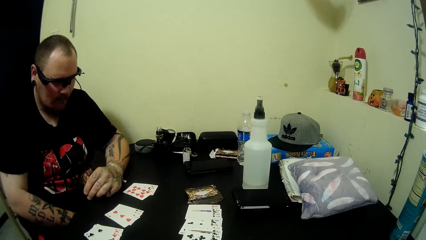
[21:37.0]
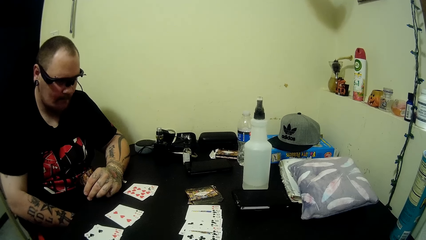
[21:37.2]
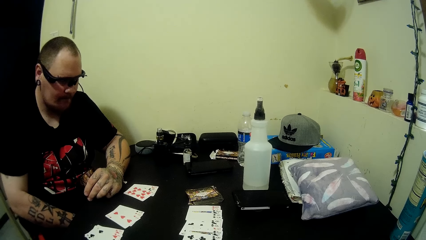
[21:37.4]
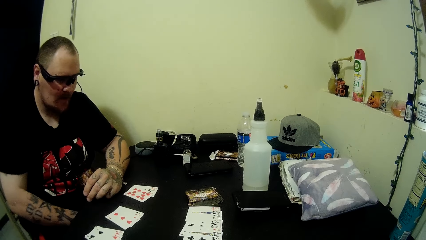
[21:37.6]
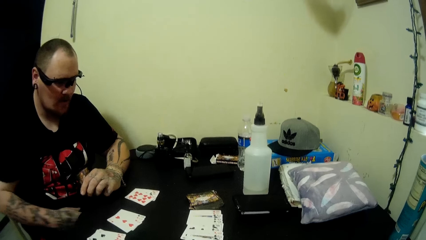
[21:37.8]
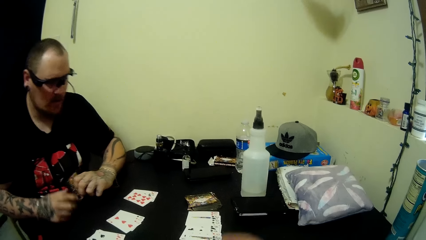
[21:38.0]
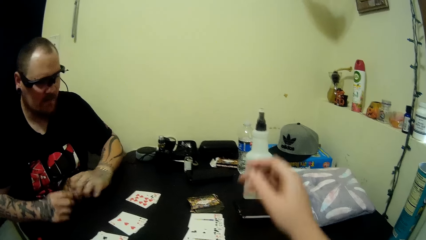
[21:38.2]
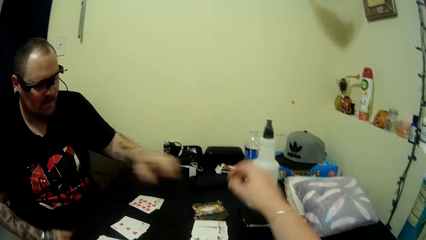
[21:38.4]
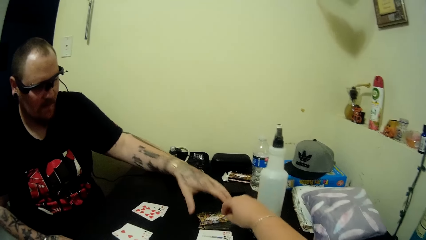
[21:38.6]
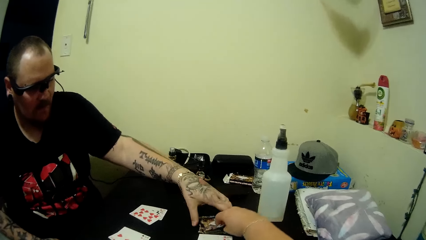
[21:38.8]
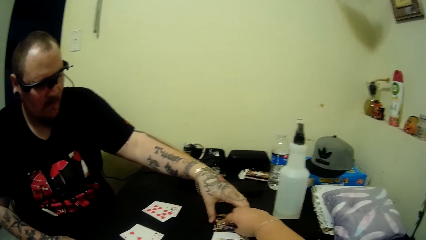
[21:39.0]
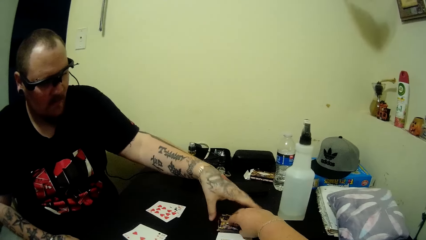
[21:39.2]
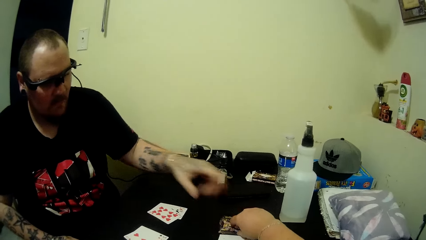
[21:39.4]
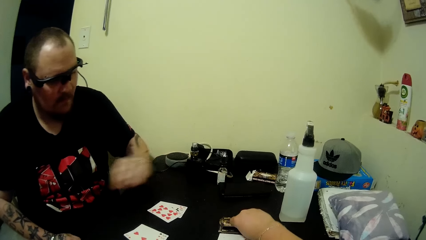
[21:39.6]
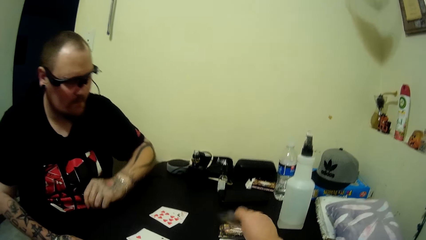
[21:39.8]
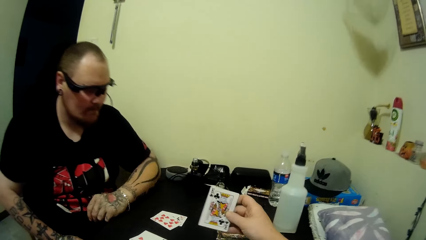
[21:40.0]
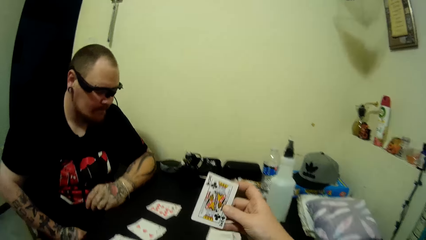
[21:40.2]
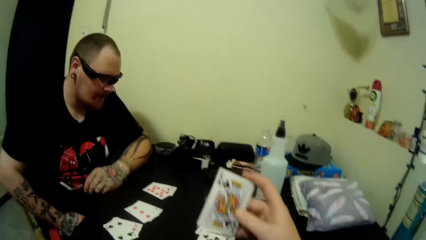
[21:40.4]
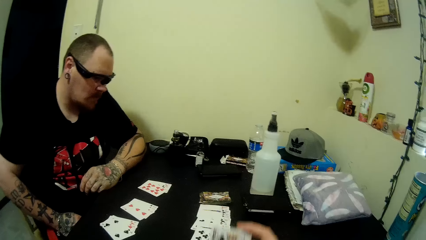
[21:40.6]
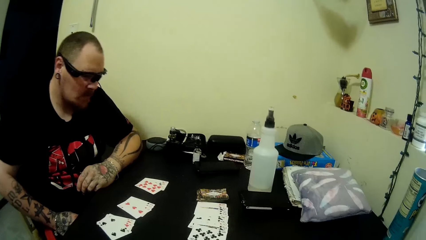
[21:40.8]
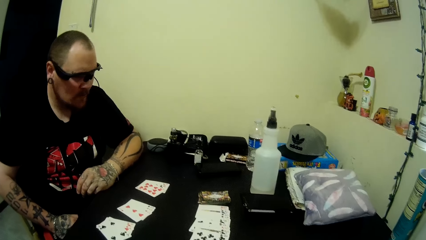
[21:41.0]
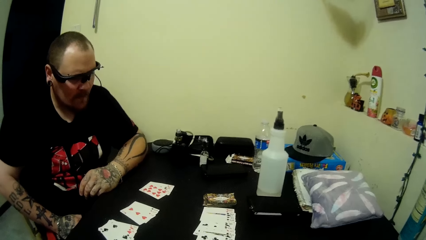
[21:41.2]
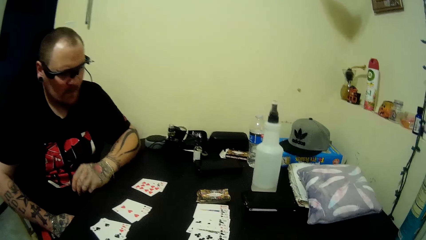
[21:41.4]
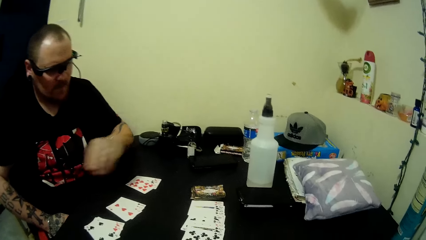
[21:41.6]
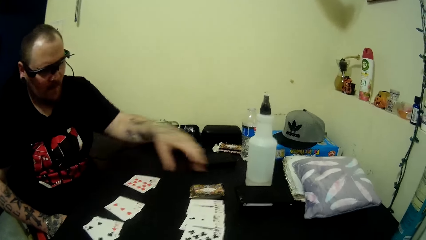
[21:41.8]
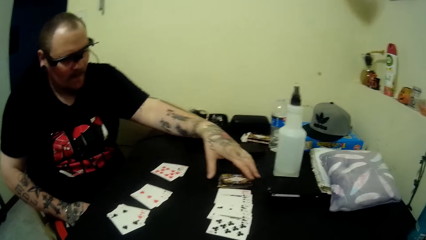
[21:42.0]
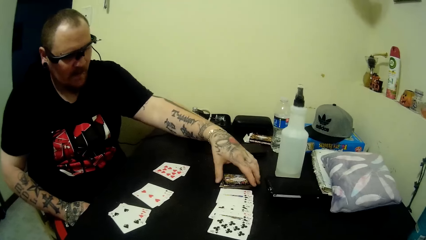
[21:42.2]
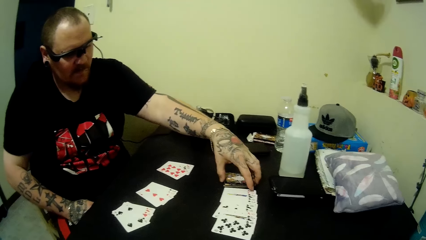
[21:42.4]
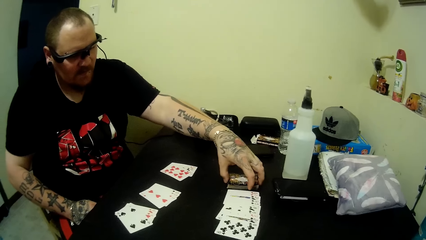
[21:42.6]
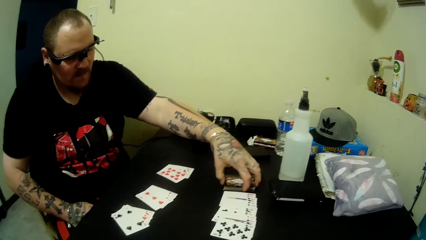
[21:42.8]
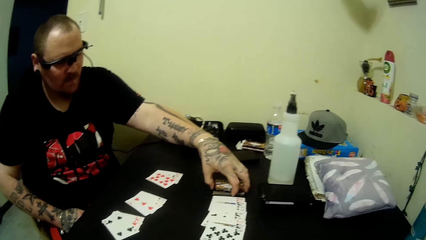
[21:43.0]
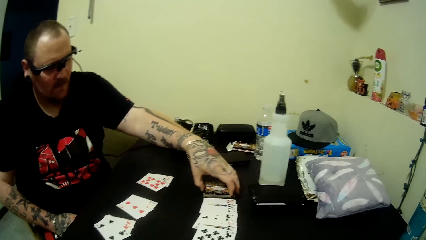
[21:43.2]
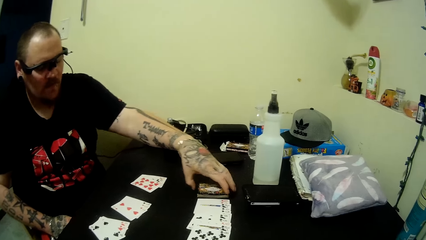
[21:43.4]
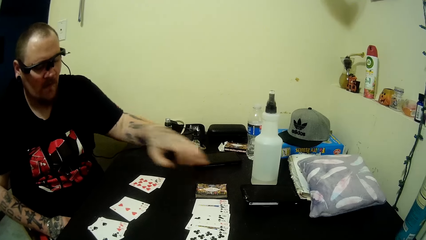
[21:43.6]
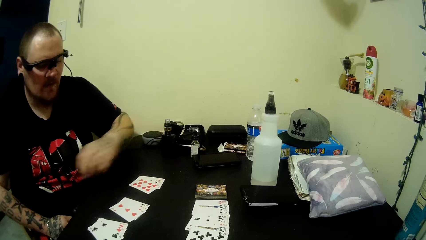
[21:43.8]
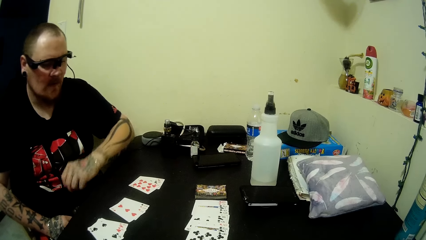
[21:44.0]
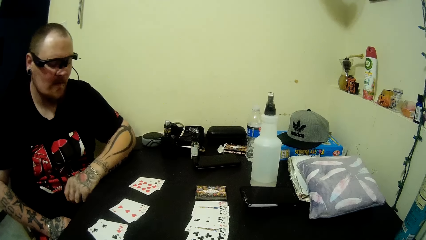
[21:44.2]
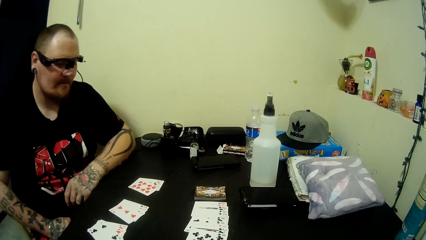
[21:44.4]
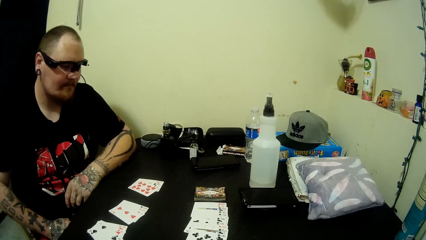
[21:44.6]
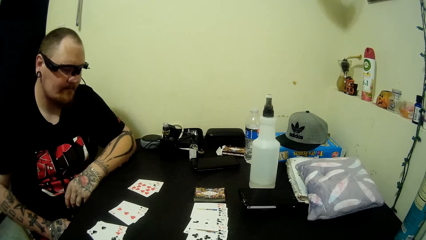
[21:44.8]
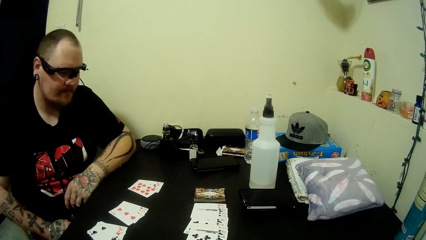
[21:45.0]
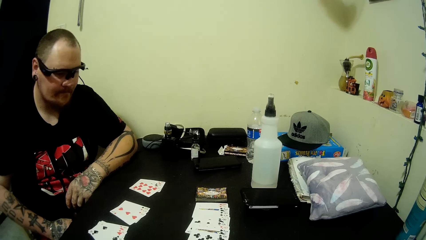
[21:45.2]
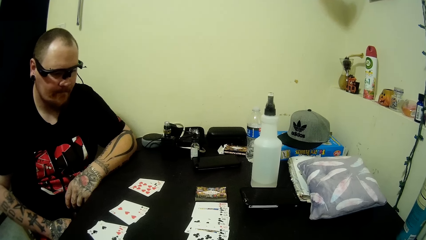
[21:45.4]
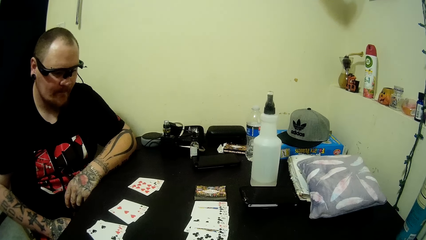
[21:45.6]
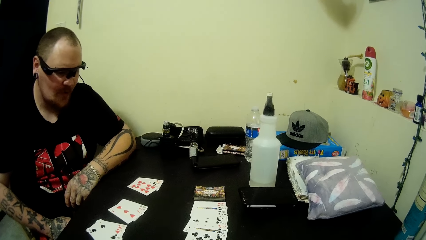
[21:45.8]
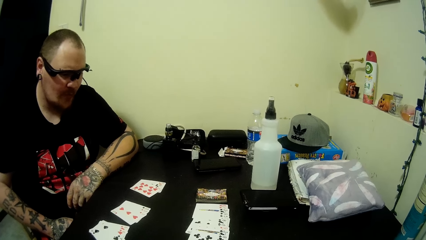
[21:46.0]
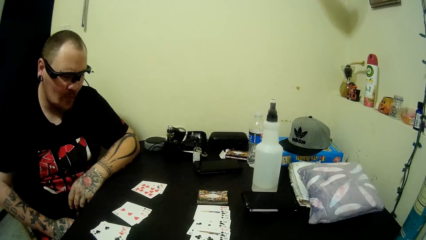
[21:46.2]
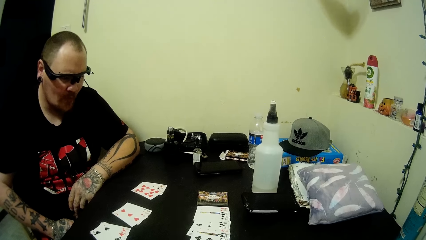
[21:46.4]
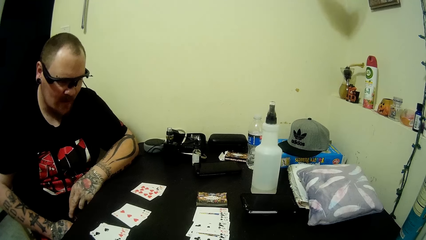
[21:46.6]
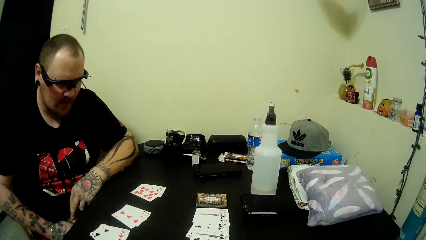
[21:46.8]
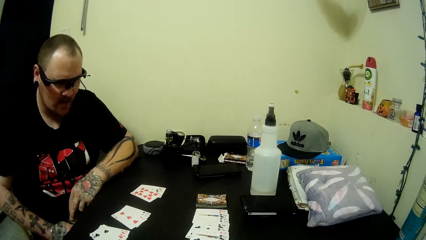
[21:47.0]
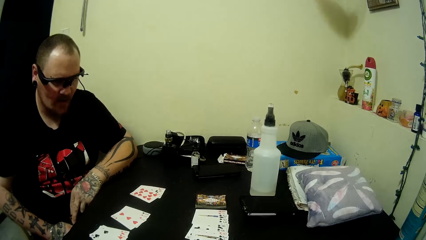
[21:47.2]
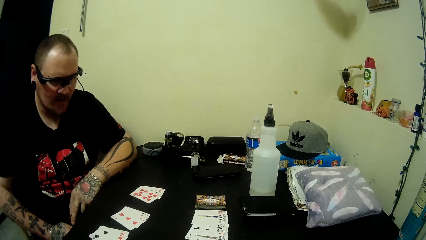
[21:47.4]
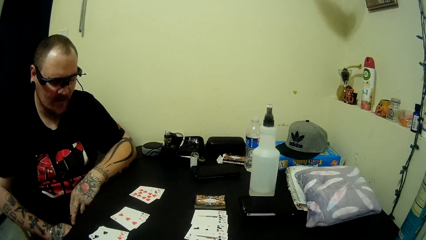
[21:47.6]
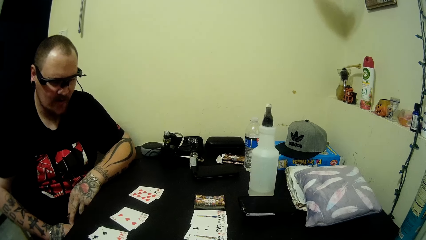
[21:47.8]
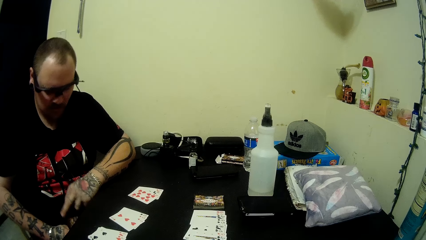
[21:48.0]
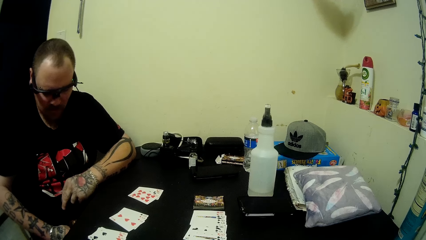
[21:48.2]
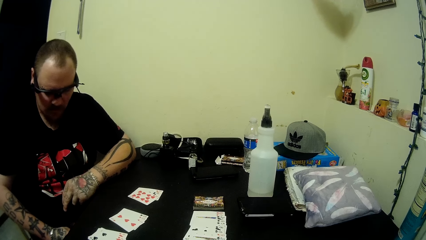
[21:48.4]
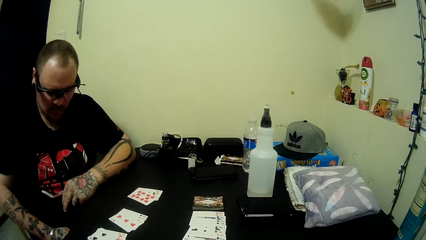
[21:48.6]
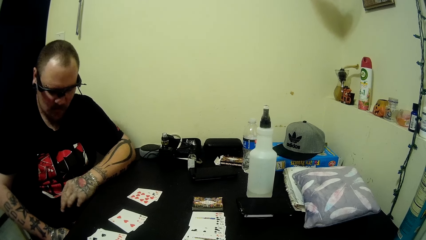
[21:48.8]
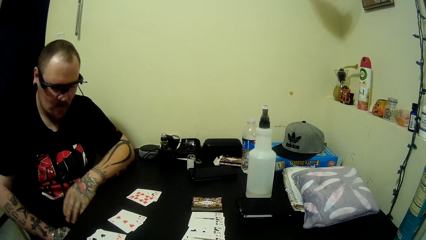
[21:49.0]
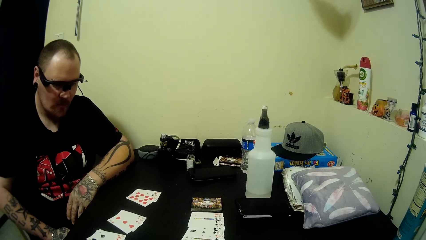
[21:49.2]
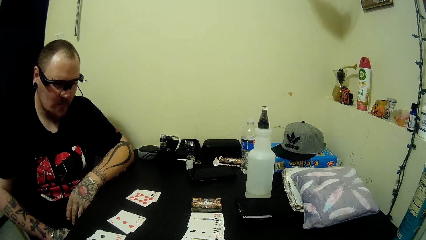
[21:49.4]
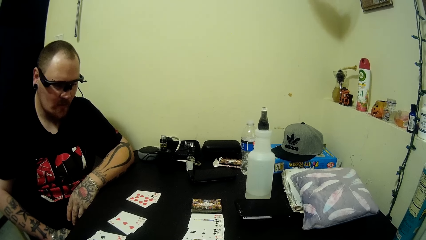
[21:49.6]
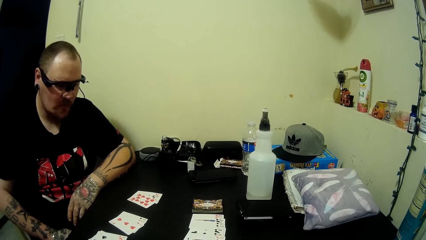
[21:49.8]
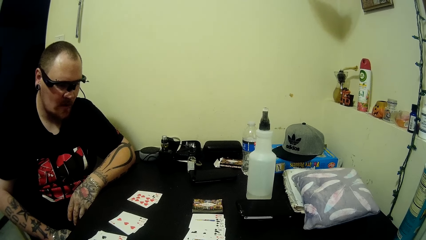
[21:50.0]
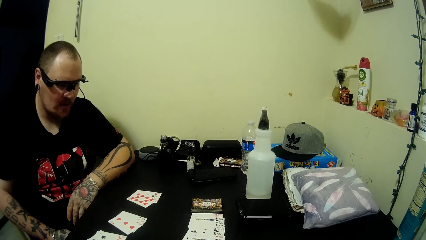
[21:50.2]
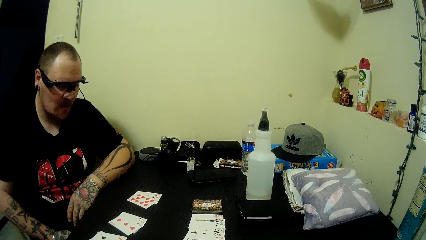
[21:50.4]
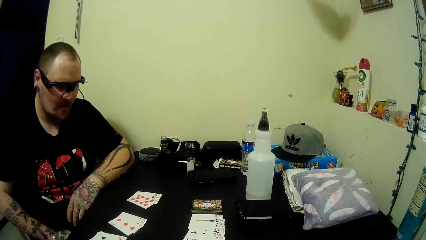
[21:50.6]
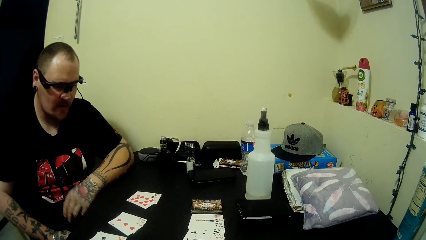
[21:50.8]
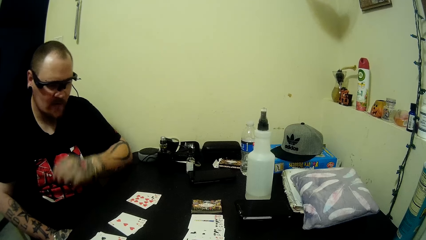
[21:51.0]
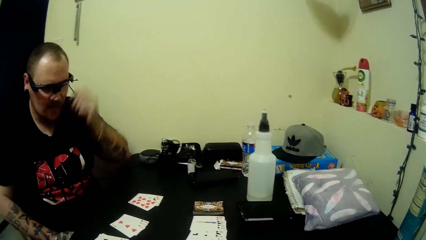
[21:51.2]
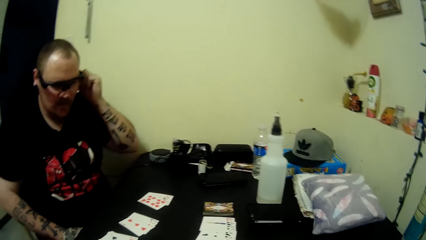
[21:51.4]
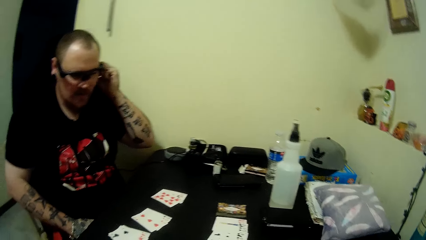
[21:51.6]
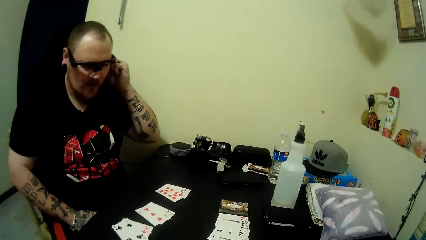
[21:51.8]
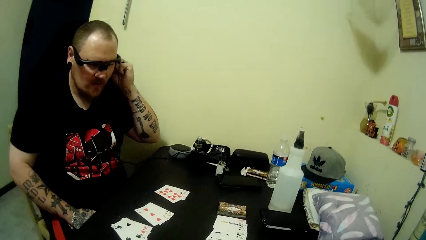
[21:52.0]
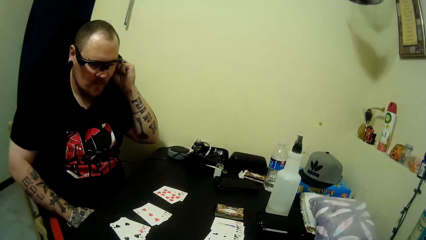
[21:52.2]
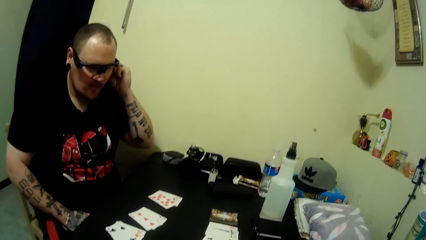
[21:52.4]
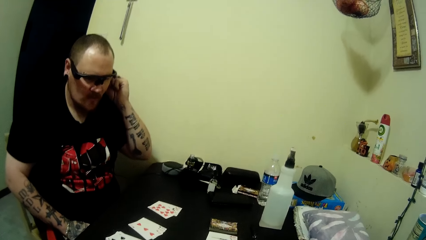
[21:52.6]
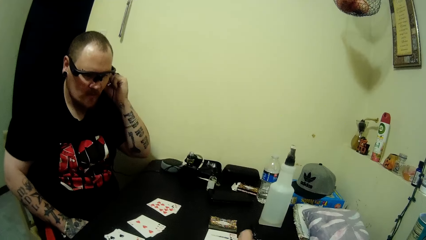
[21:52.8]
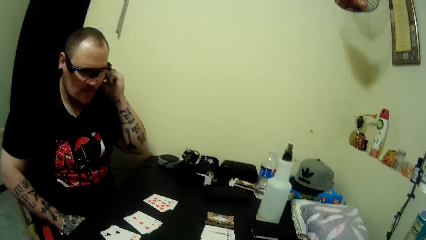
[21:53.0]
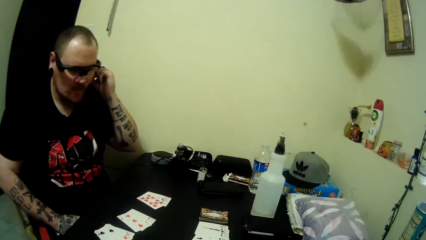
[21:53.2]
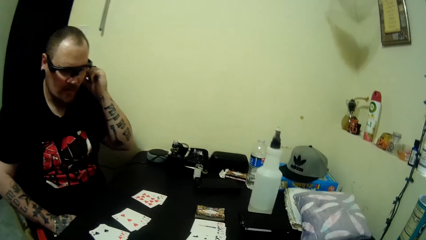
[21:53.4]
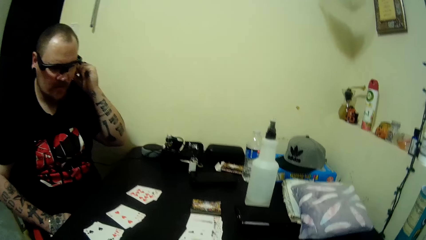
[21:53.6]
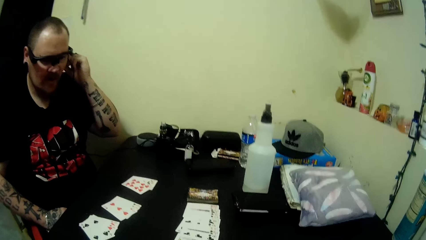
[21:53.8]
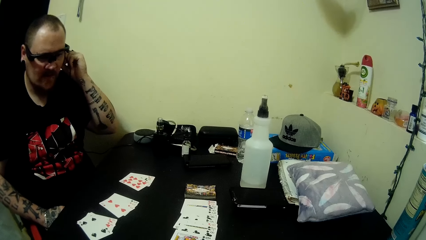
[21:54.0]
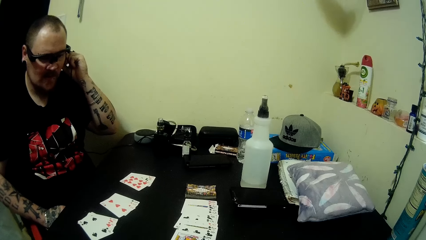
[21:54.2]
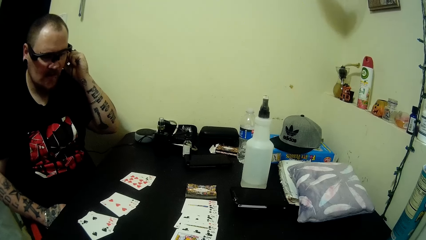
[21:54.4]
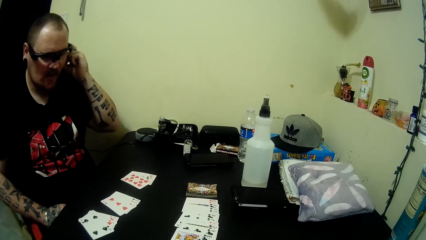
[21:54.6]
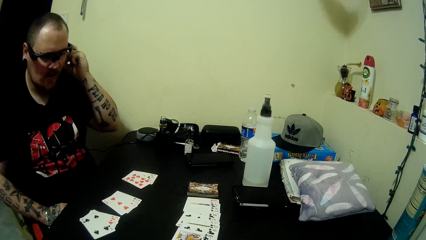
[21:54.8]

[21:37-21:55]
A man touches some cards on the table. The camera wearer picks a card from the deck. They observe the man. The man touches some cards on the table and touches his ear.
